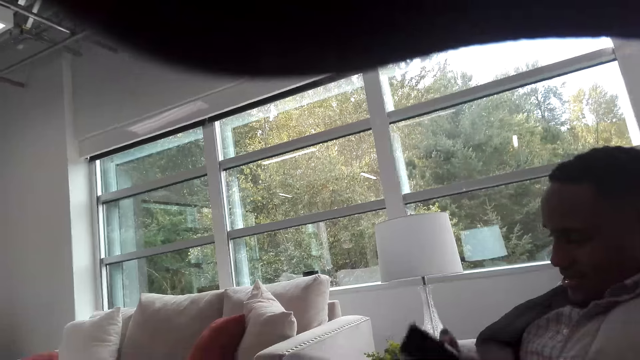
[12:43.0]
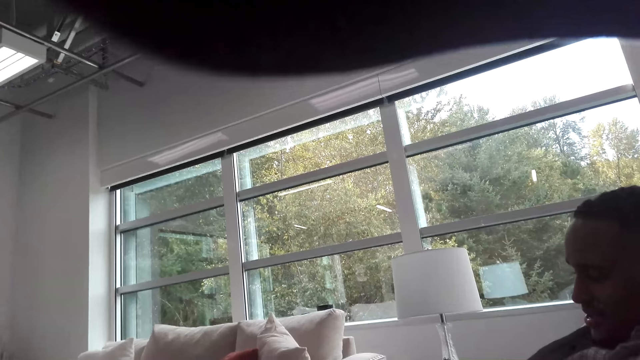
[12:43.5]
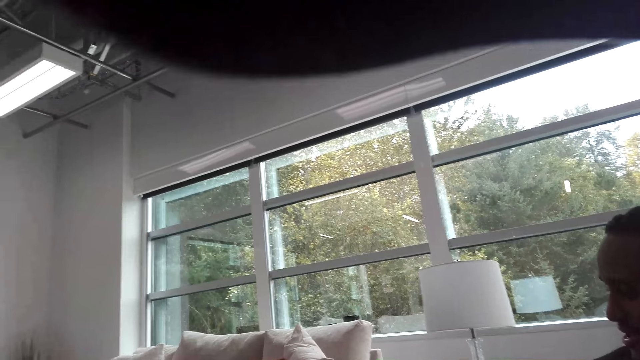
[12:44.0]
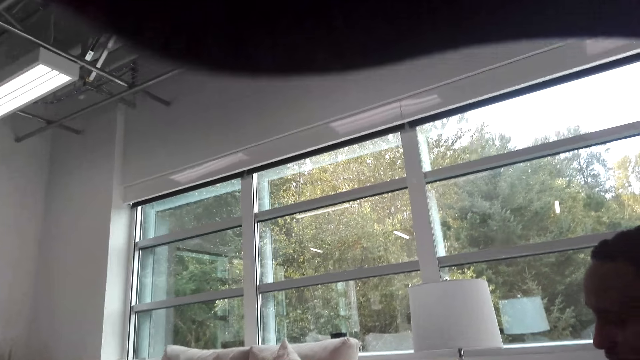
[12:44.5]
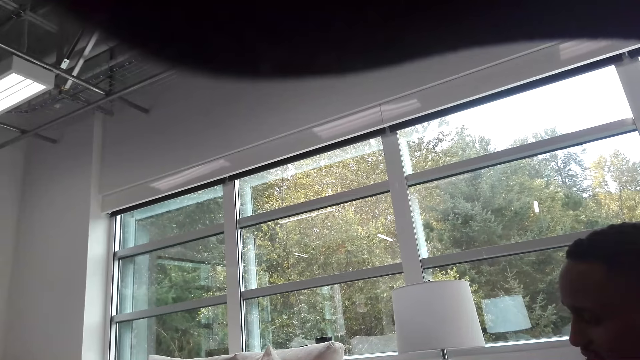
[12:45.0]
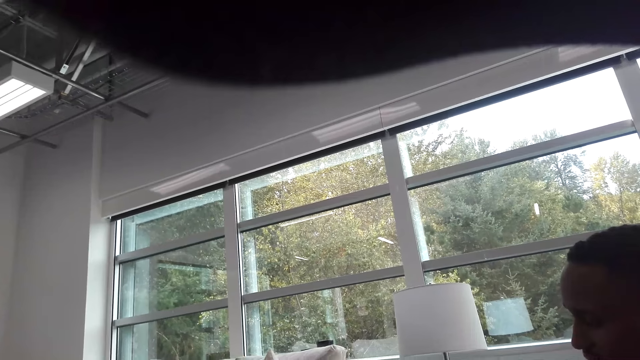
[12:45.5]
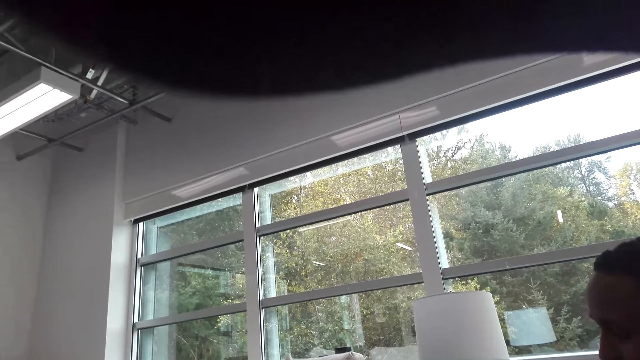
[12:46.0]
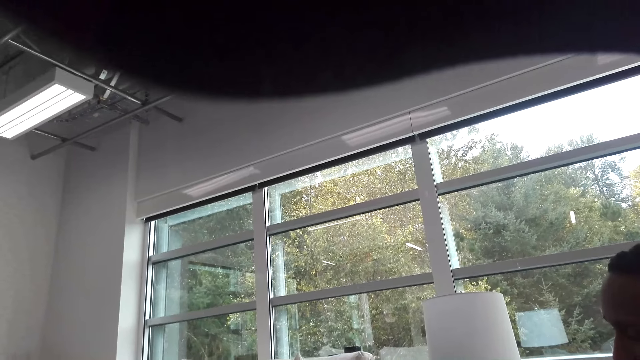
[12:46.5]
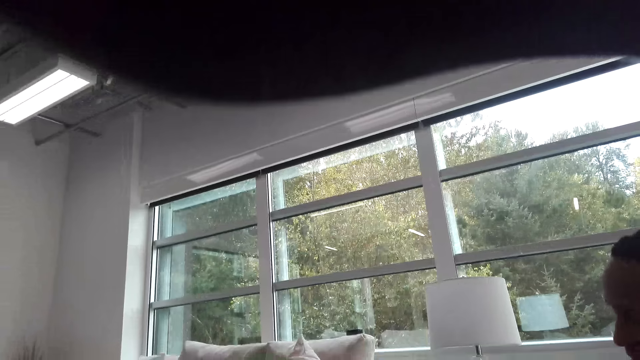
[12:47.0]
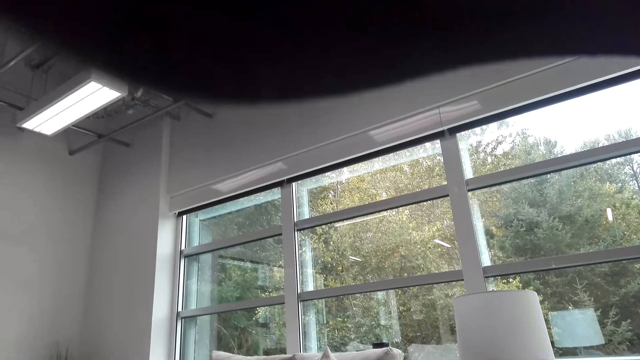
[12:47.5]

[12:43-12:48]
The camera wearer talks with a man.

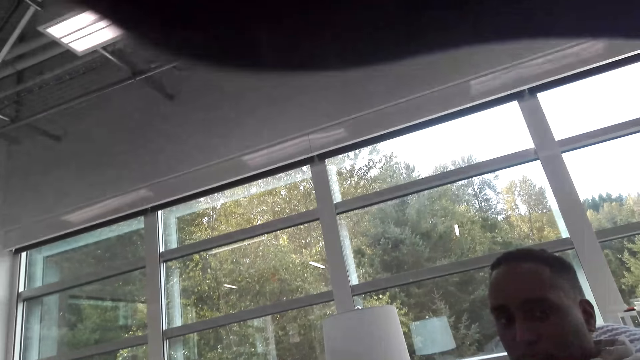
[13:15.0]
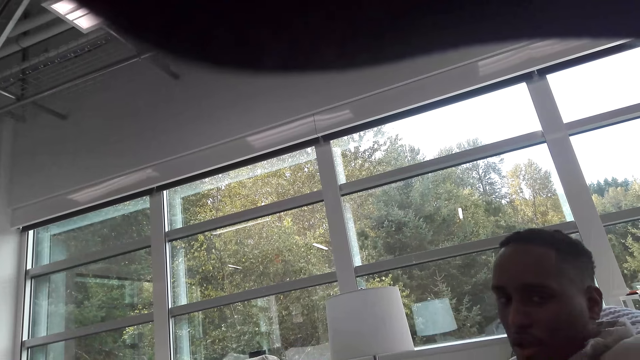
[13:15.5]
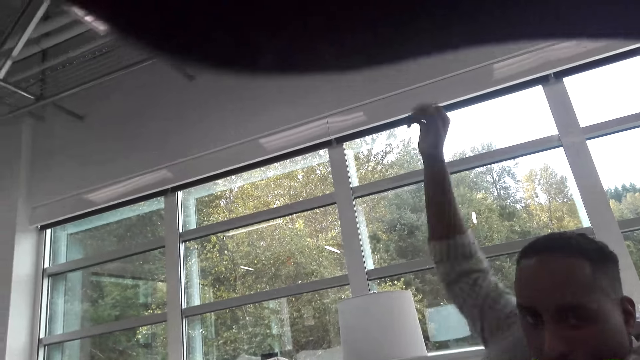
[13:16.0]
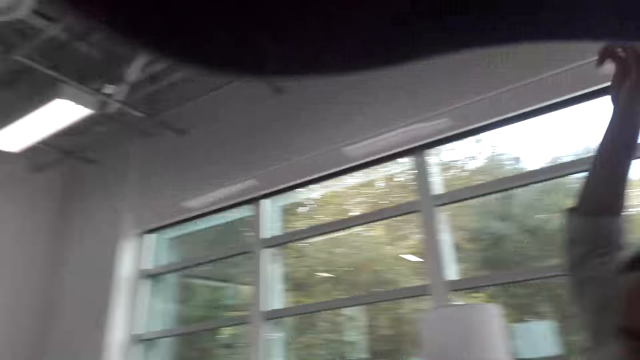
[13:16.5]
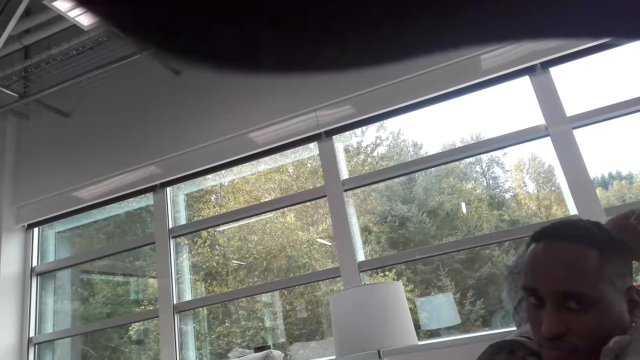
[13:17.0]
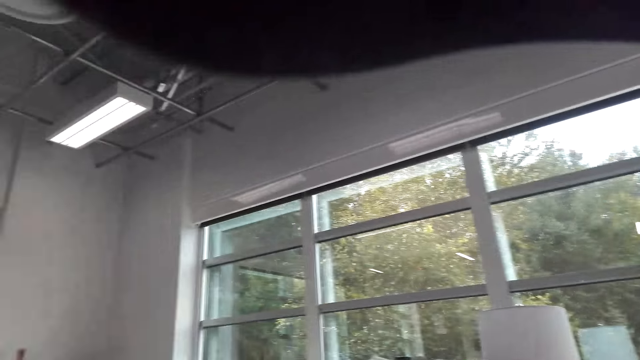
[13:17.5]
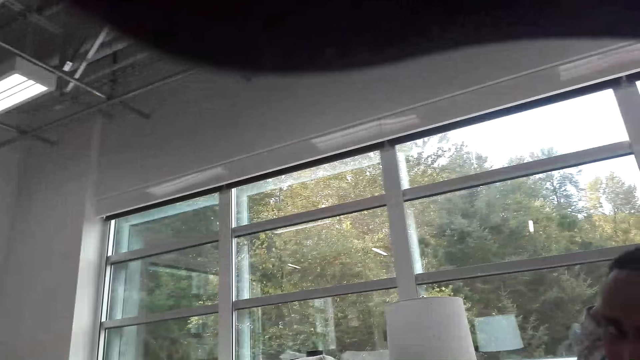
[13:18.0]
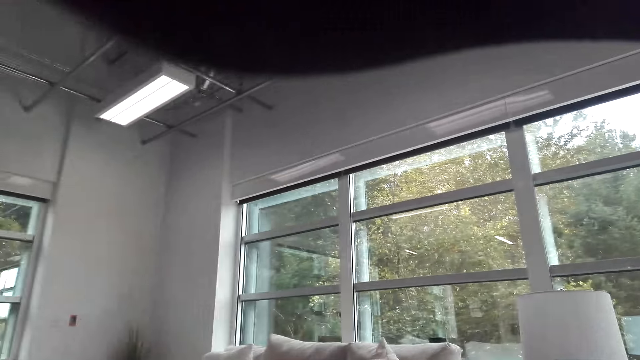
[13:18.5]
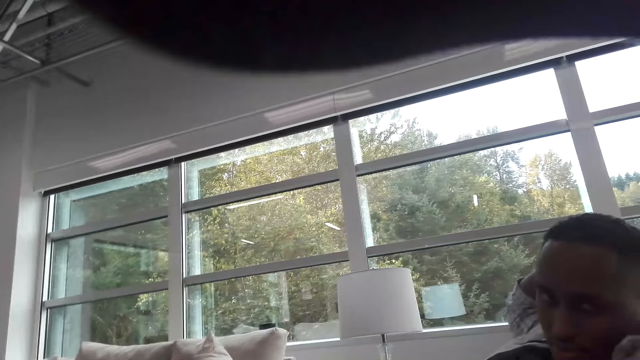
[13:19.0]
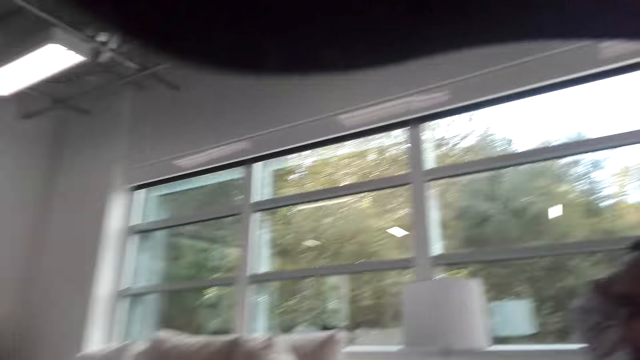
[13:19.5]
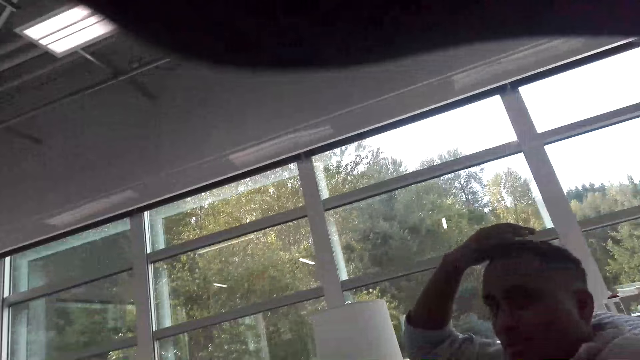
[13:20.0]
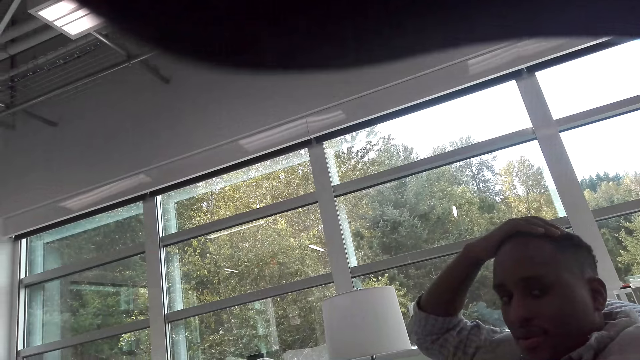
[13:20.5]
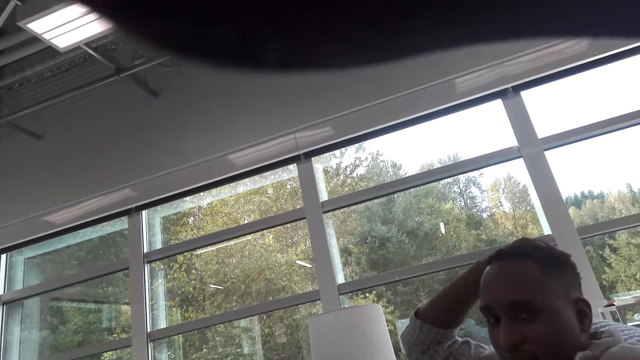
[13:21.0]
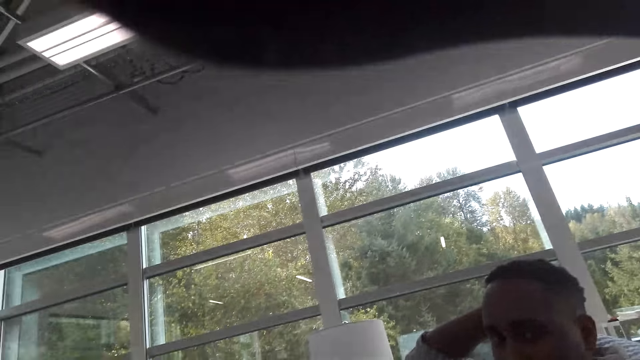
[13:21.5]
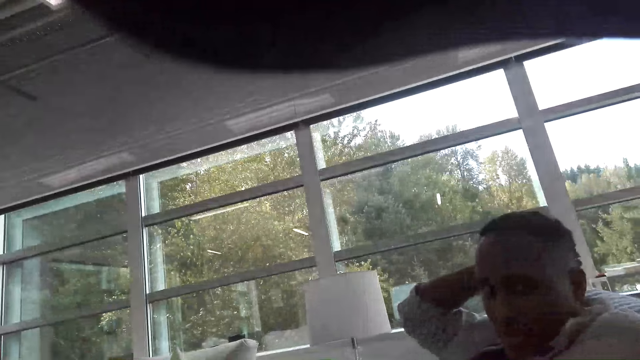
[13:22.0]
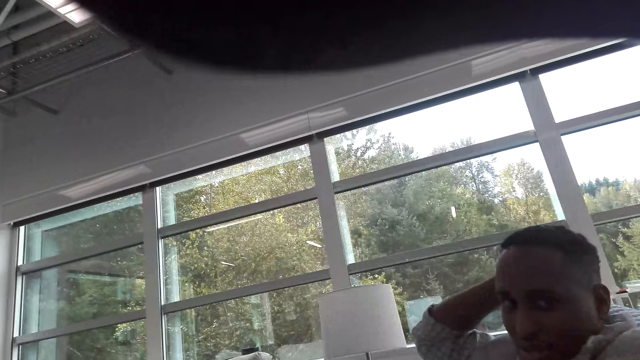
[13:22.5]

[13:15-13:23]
A man lifts his hand. The camera wearer talks with the man.

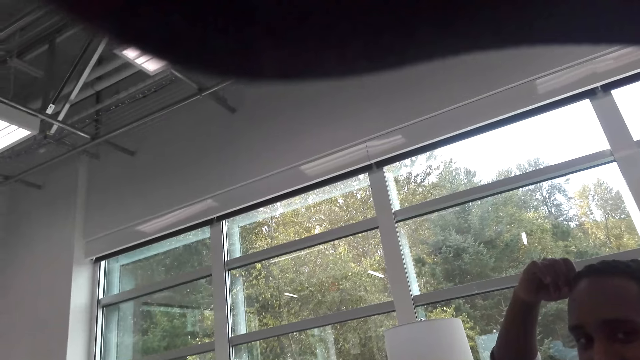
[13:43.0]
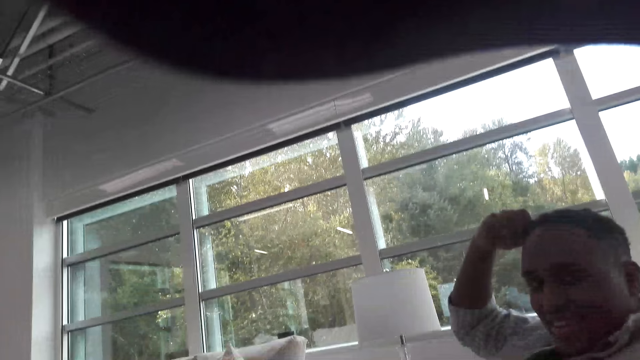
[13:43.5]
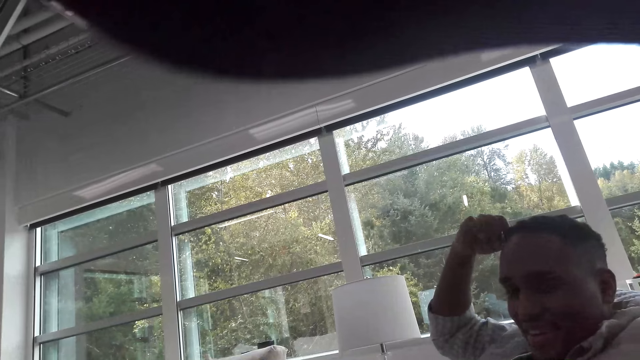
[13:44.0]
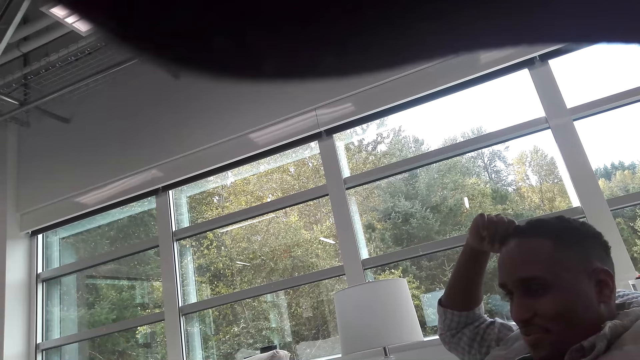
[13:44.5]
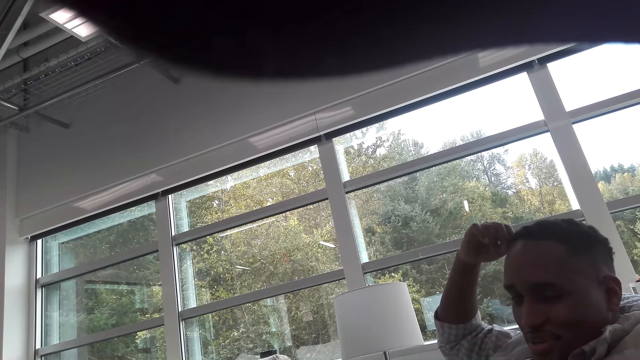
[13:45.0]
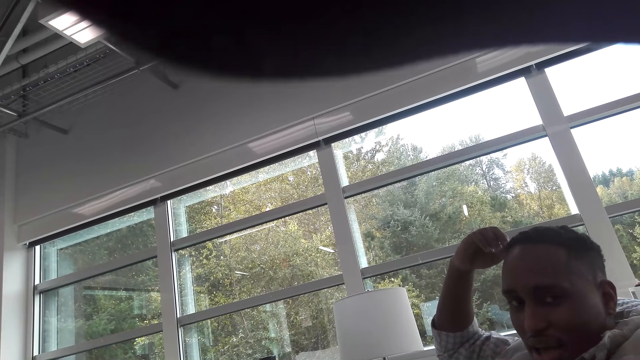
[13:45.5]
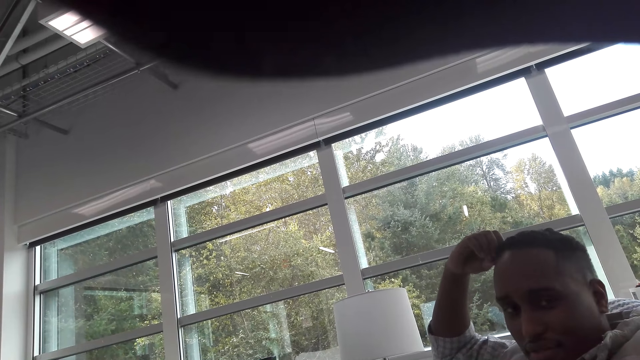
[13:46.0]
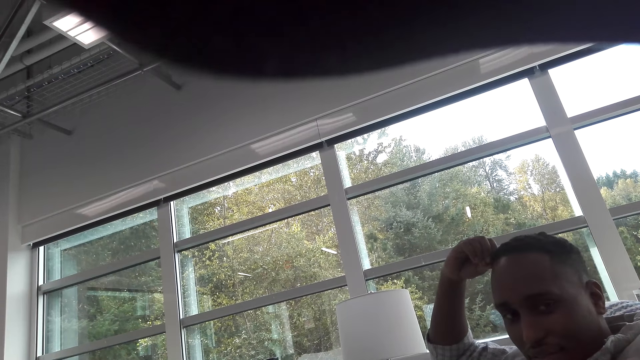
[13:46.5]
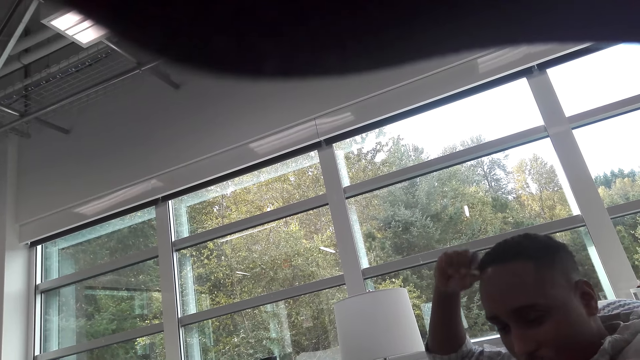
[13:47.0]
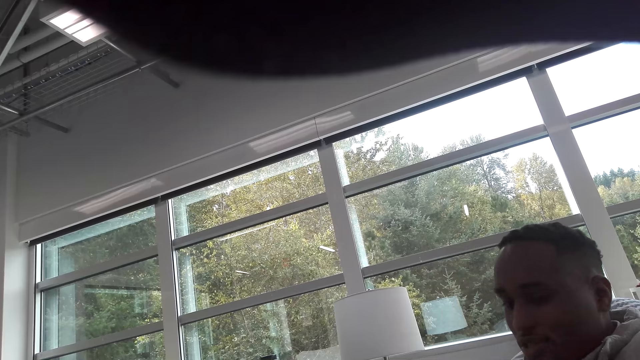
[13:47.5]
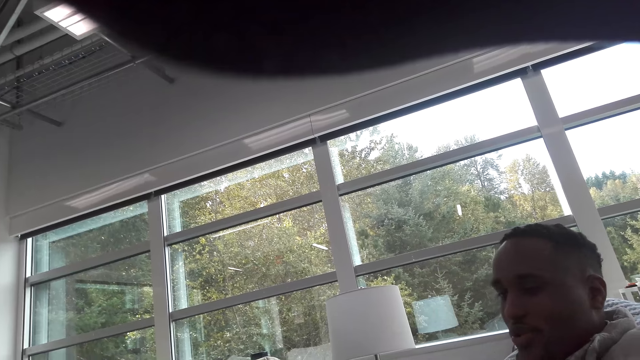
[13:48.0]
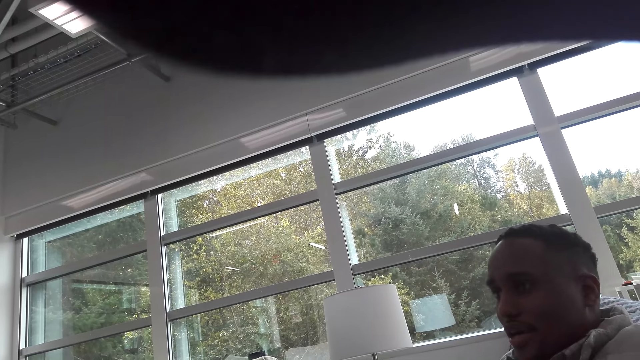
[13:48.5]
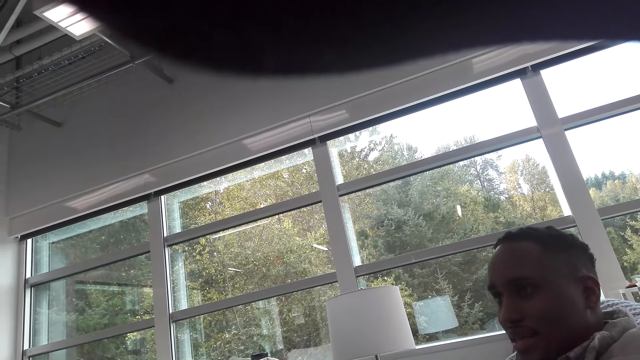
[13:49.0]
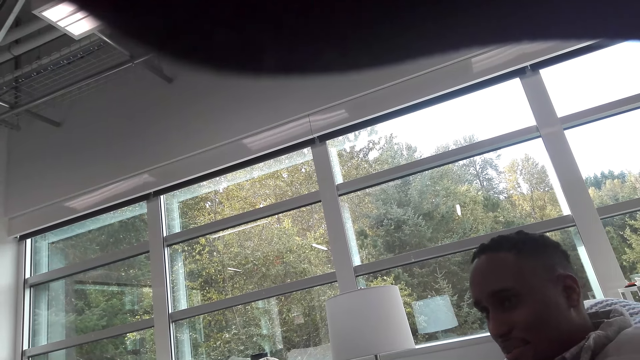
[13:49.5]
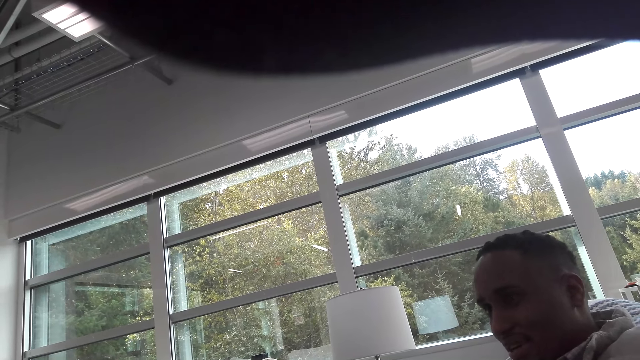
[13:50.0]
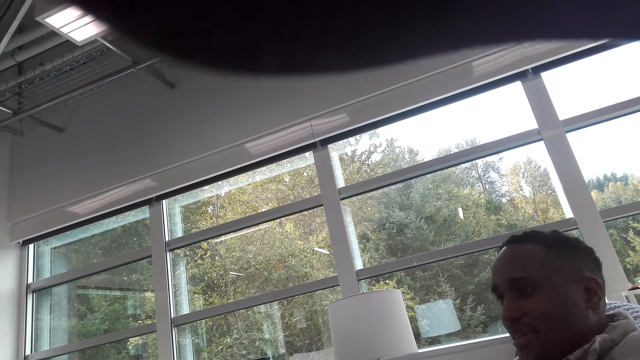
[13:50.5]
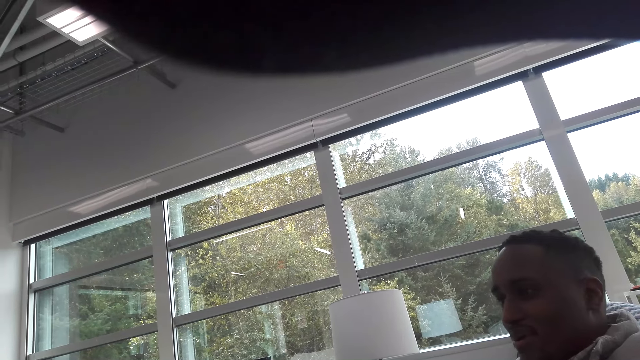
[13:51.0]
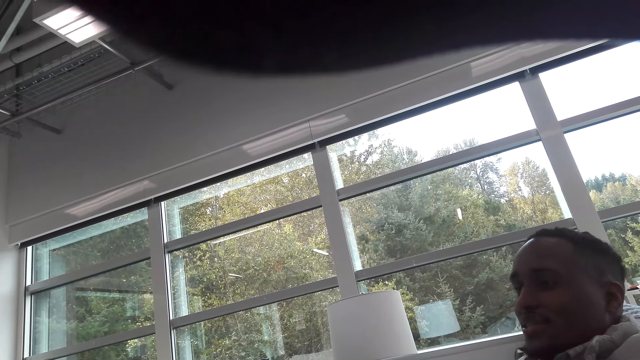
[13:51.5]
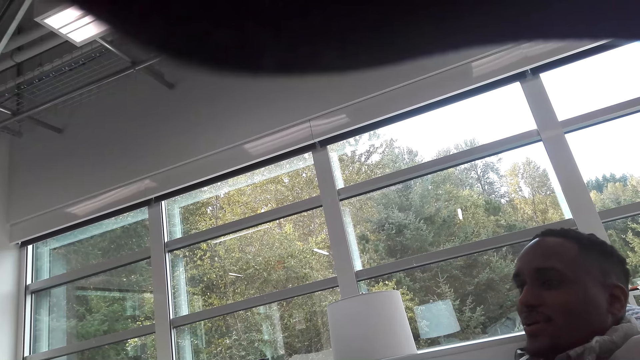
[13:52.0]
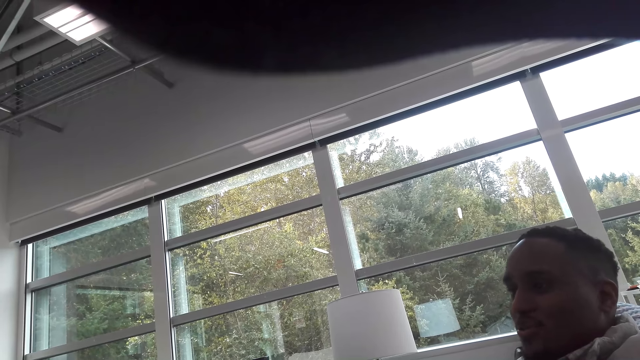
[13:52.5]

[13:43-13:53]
A man talks with the camera wearer. The man talks with the camera wearer again.
